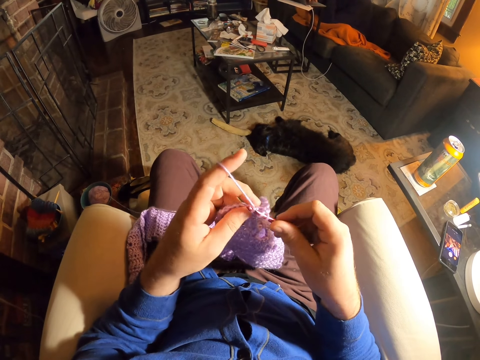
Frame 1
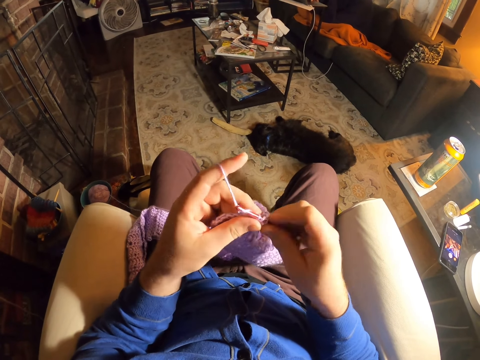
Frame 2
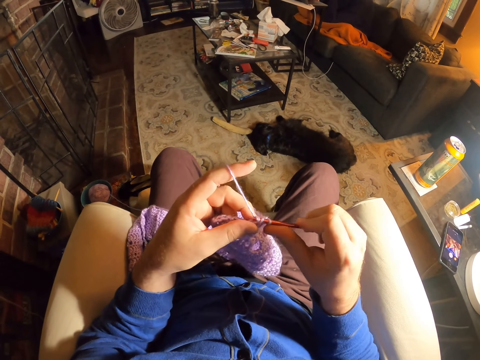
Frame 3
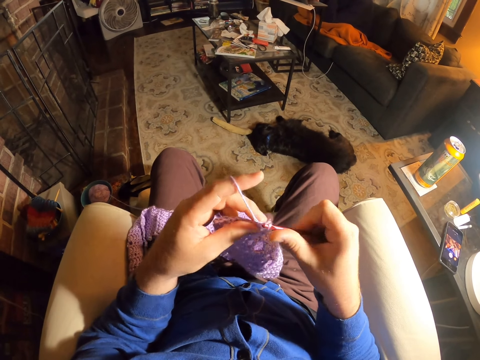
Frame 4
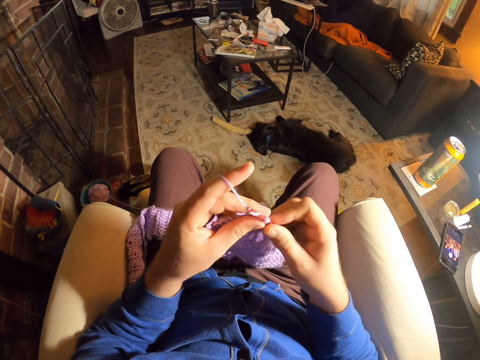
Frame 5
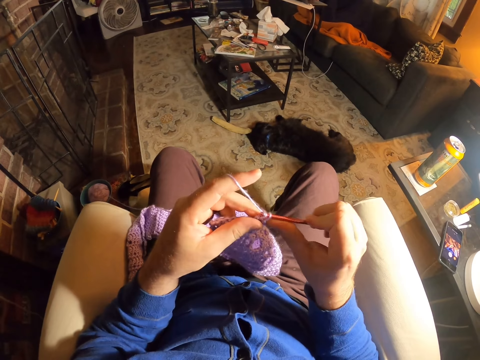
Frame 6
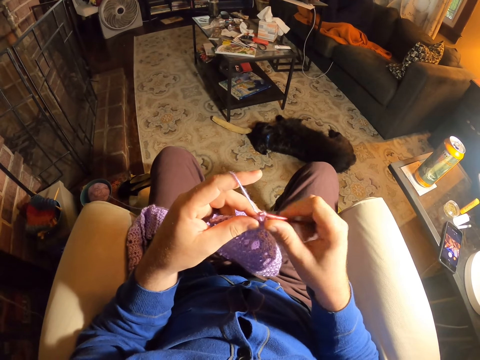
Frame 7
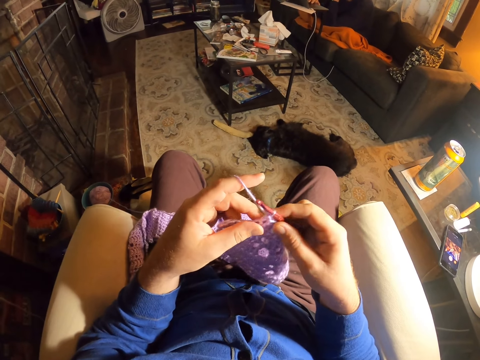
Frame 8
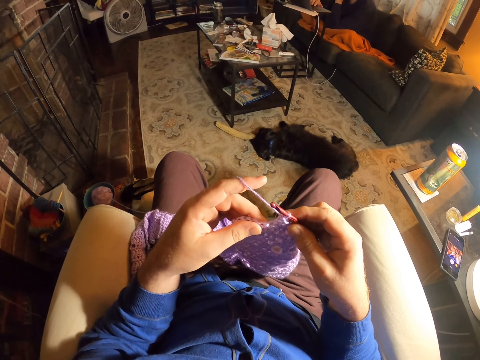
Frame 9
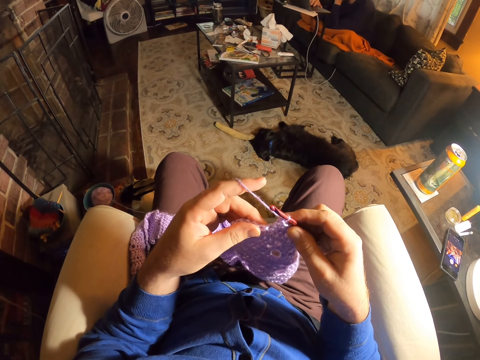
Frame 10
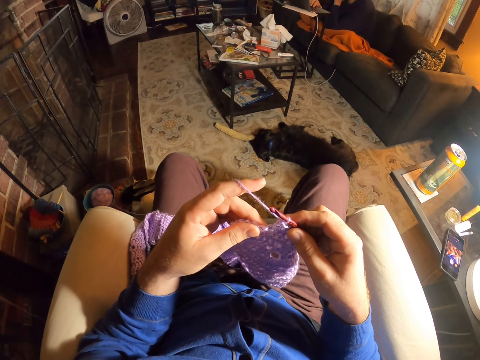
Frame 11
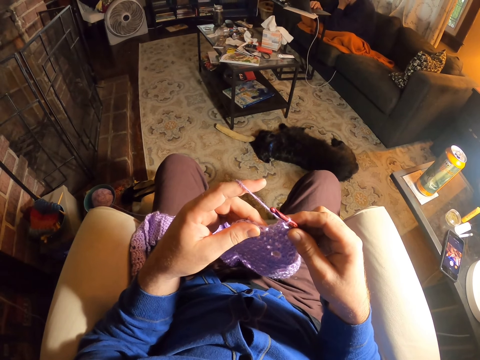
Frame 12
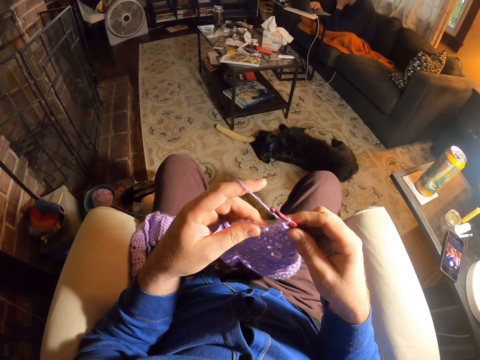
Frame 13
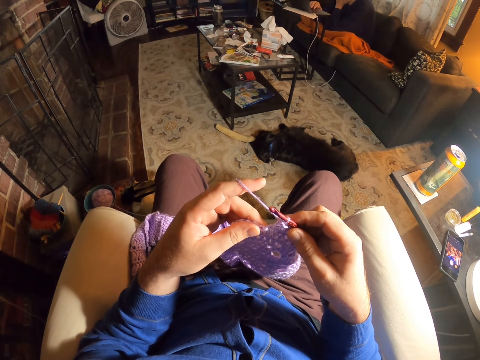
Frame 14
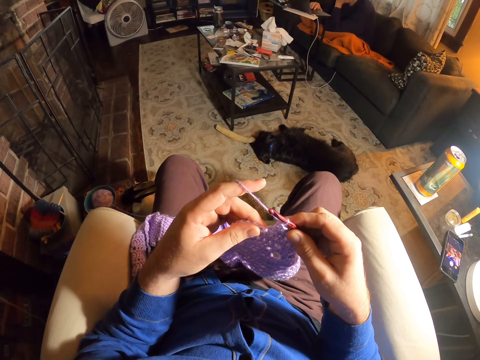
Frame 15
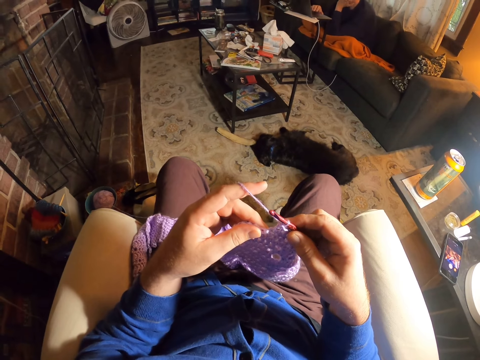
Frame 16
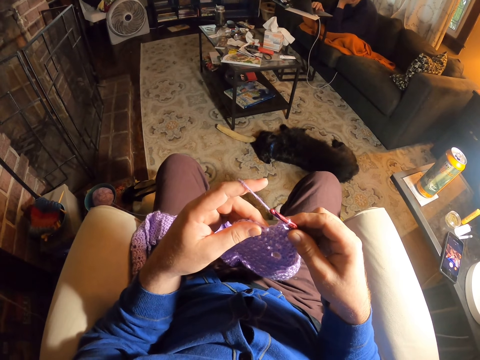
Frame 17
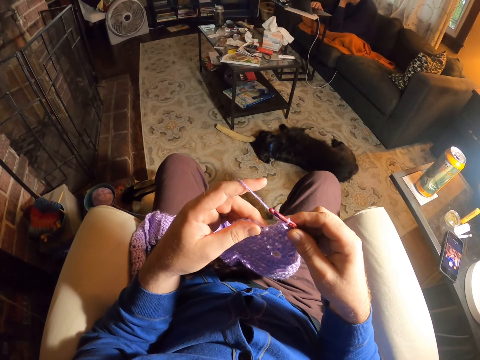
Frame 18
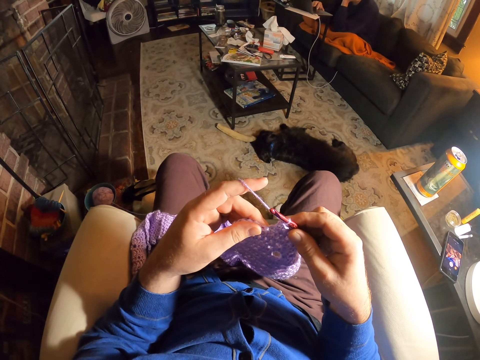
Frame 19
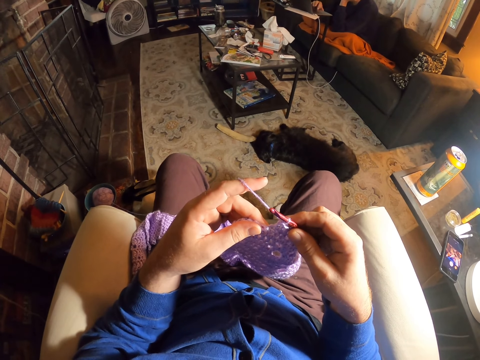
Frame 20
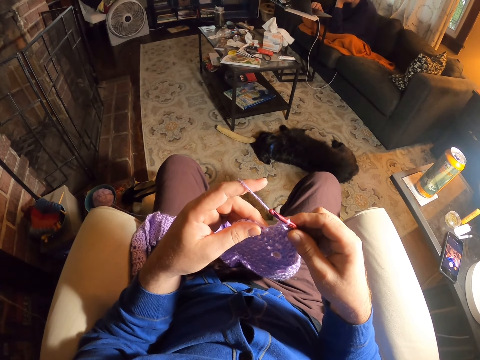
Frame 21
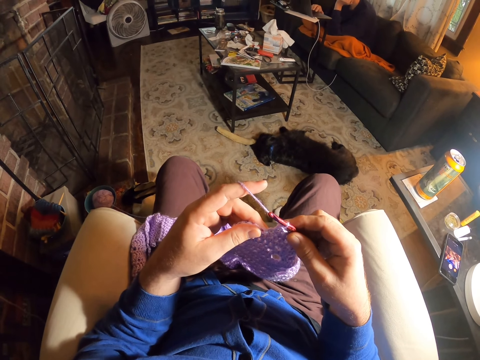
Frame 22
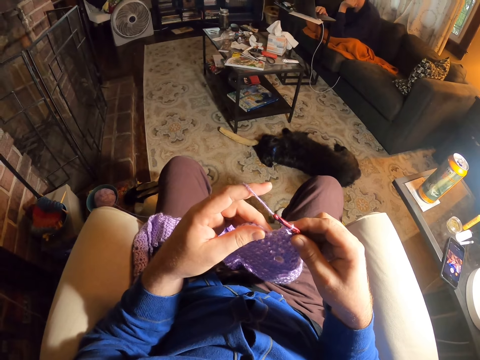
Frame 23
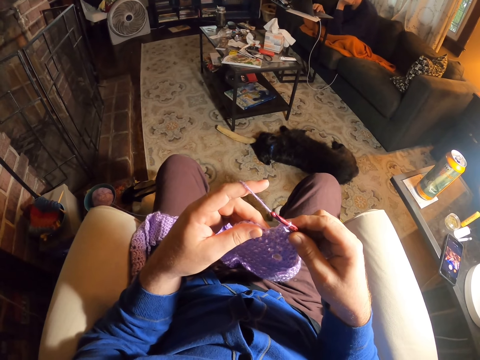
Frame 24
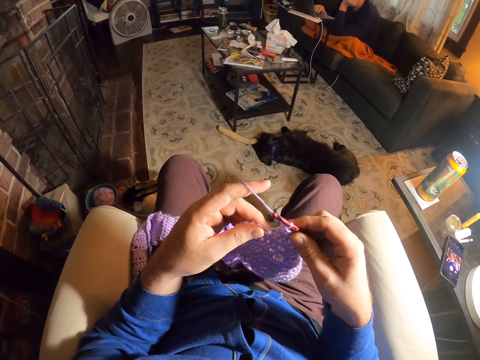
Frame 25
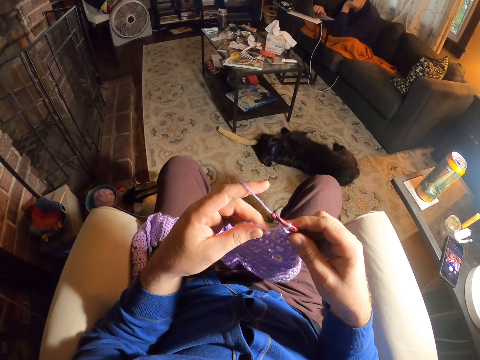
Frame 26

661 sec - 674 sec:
The camera wearer rolls thread around the crochet needle. They knit a fabric with the crochet needle. They roll thread around the crochet needle. They knit the fabric with the crochet needle. They examine the fabric stitches. They adjust the legs.

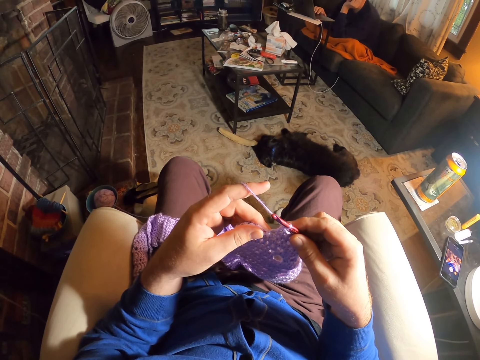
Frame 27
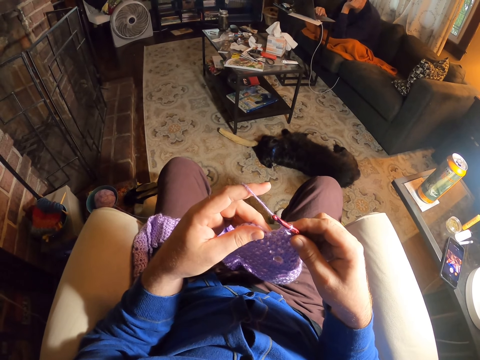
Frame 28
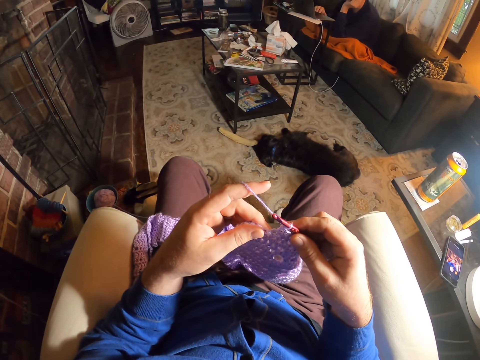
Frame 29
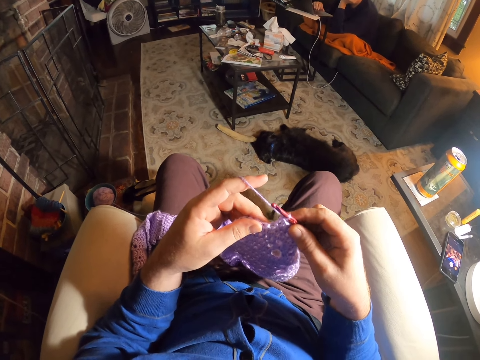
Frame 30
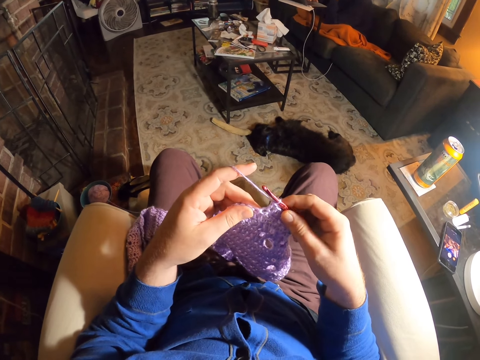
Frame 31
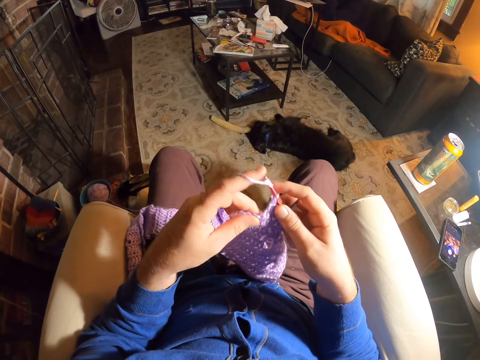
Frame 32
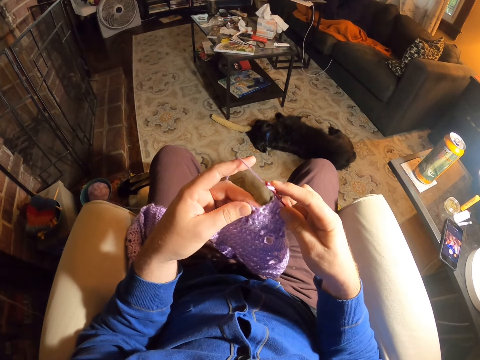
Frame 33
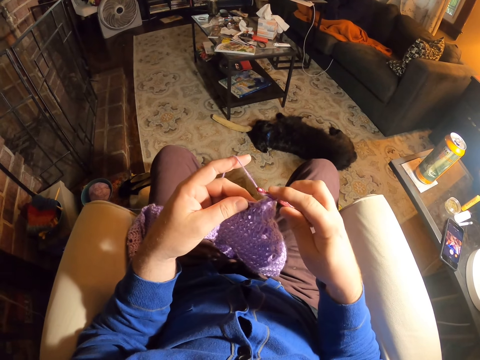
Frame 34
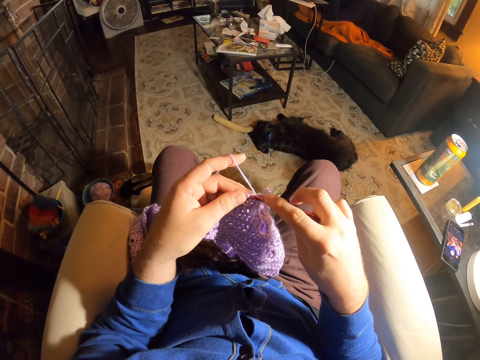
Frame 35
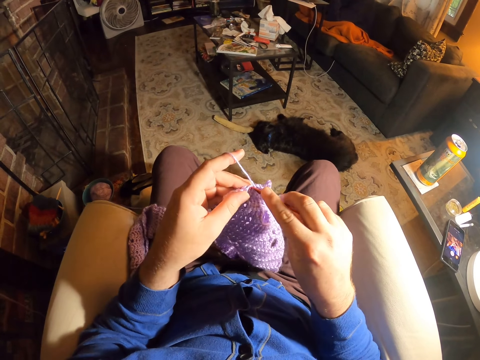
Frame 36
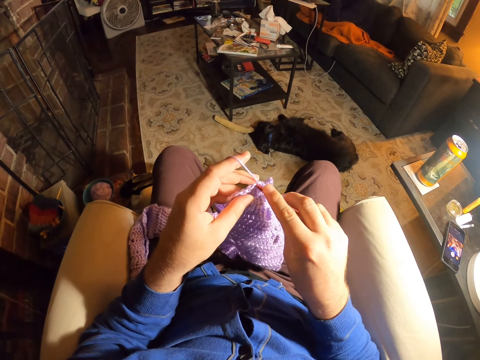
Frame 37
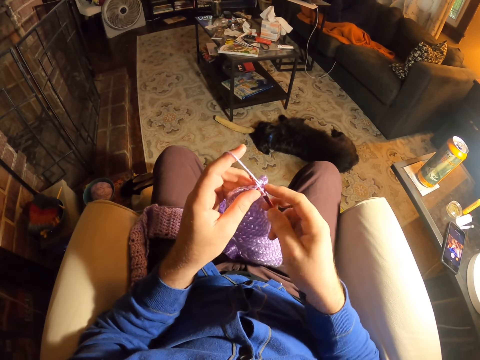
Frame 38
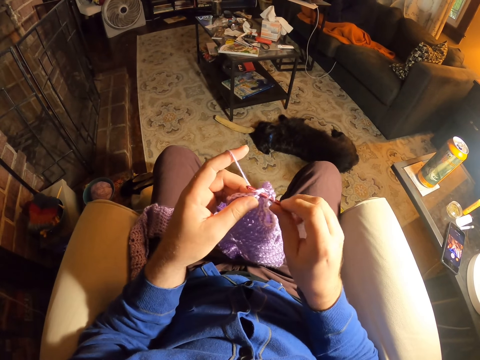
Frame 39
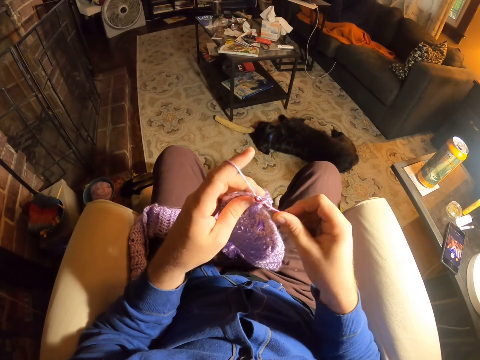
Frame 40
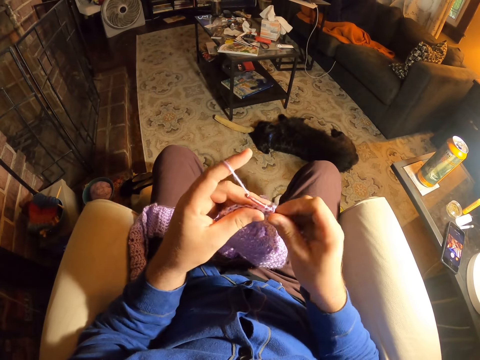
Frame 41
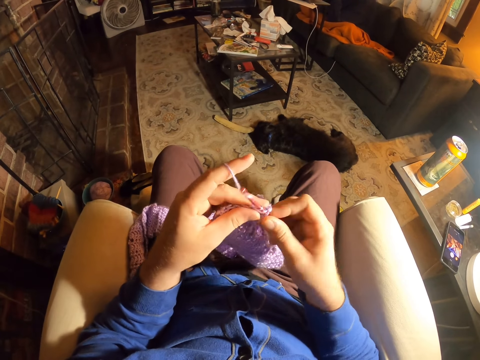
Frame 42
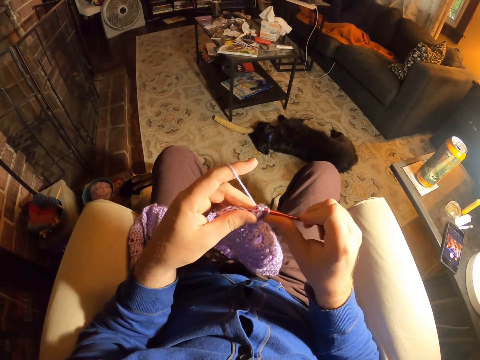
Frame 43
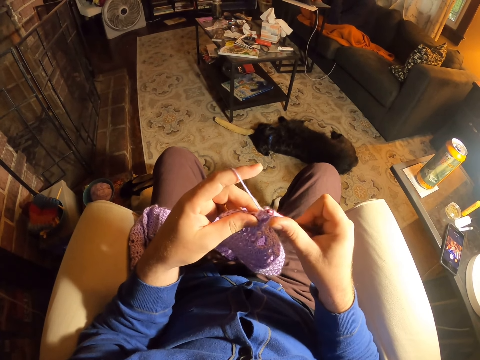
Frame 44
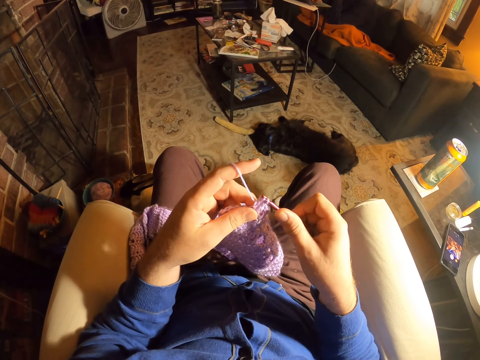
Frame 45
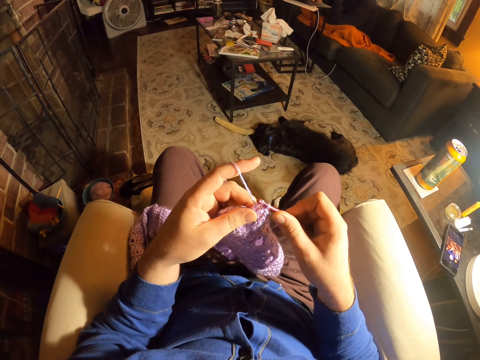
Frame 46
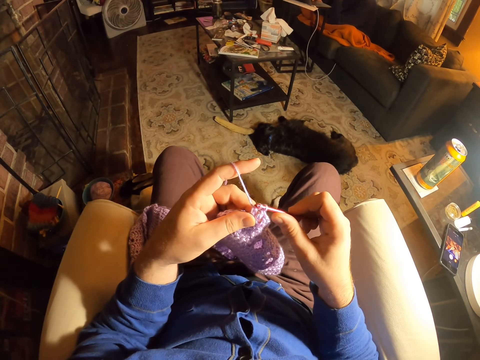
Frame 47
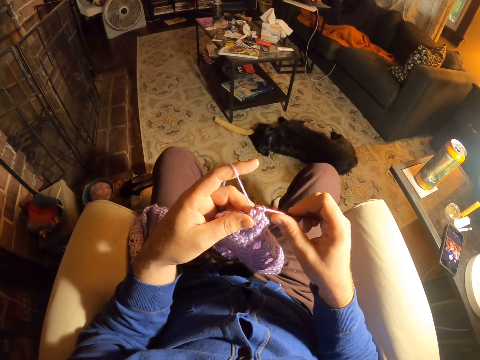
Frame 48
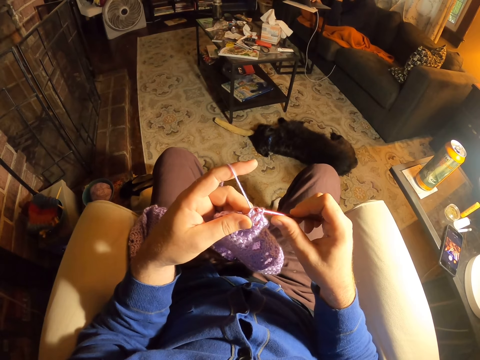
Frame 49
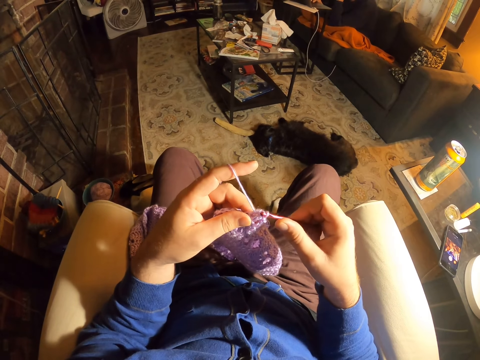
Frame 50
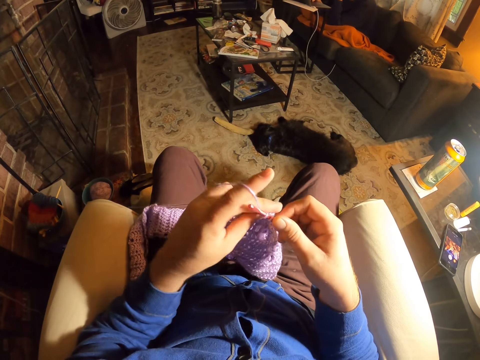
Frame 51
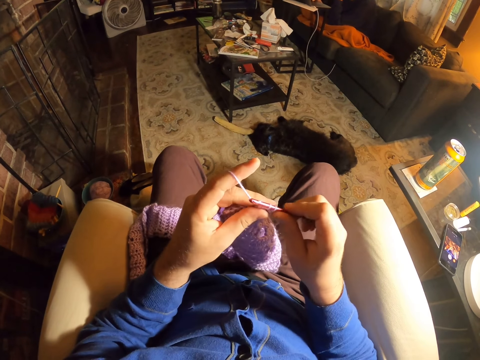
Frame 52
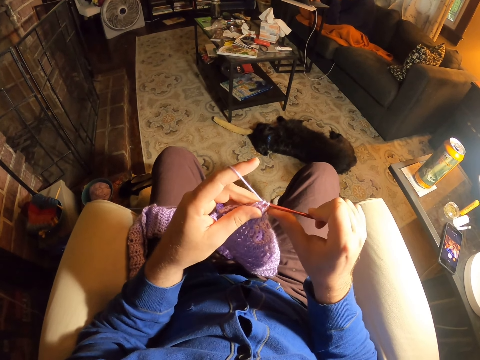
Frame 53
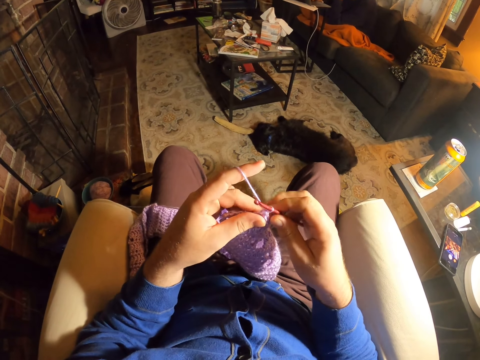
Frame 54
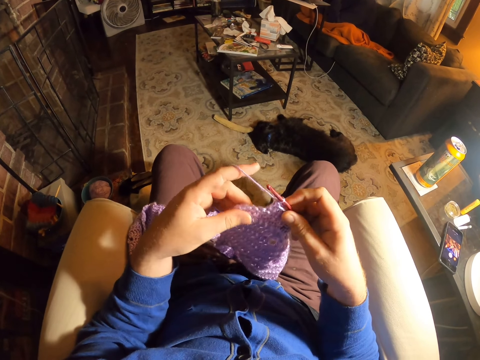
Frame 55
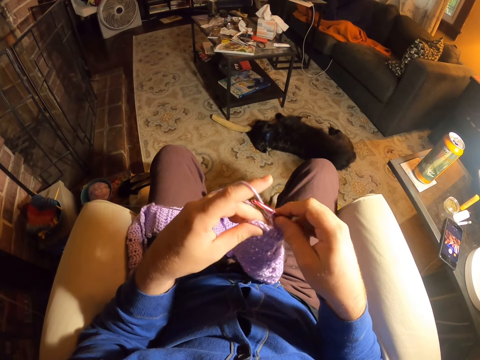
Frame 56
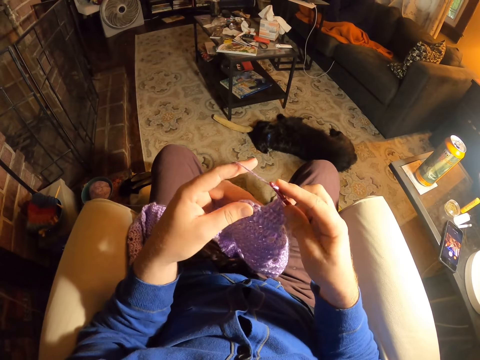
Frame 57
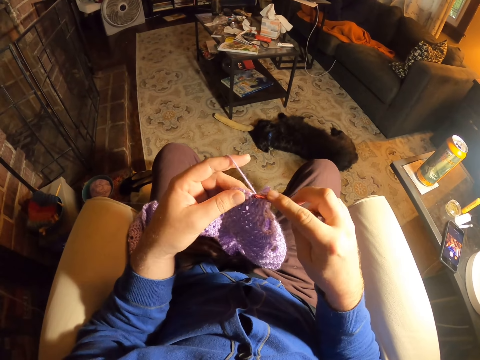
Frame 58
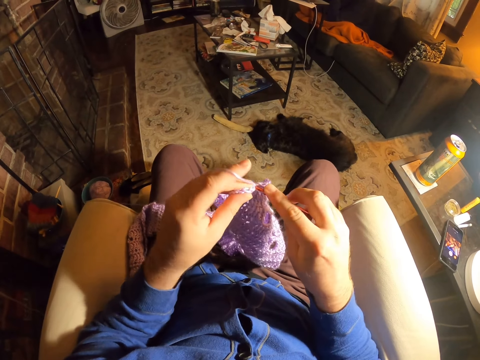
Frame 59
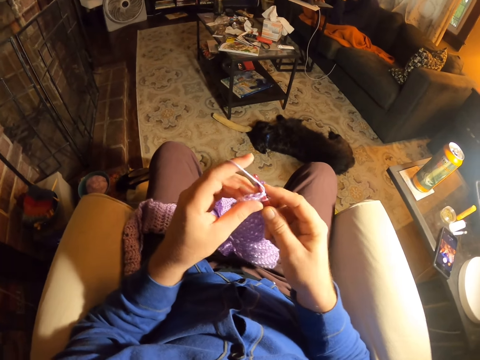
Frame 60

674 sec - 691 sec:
The camera wearer rolls thread around the crochet needle. They knit a fabric with the crochet needle. They roll thread around the crochet needle. They knit the fabric with the crochet needle. They roll thread around the crochet needle. They knit the fabric with the crochet needle. They examine the fabric stitches. They roll thread around the crochet needle. They knit the fabric with the crochet needle.
